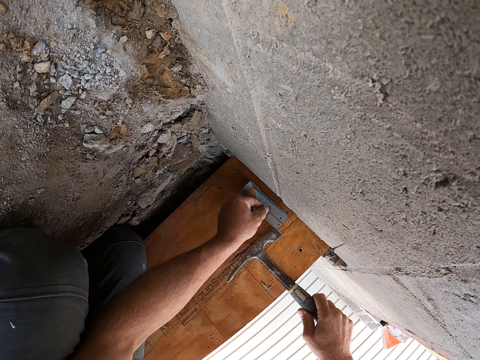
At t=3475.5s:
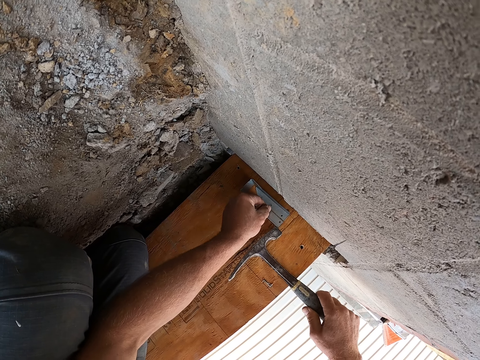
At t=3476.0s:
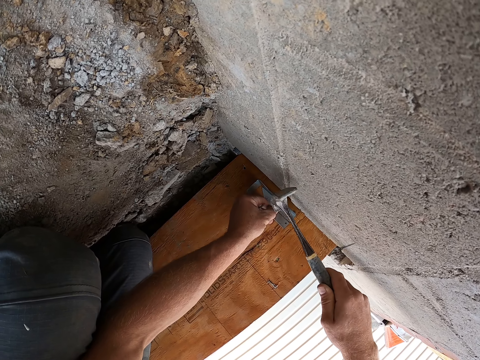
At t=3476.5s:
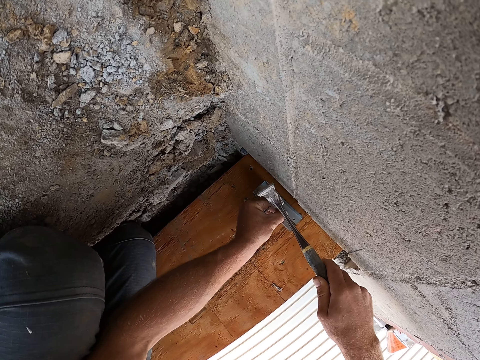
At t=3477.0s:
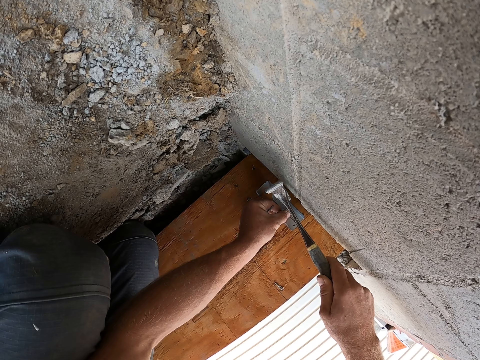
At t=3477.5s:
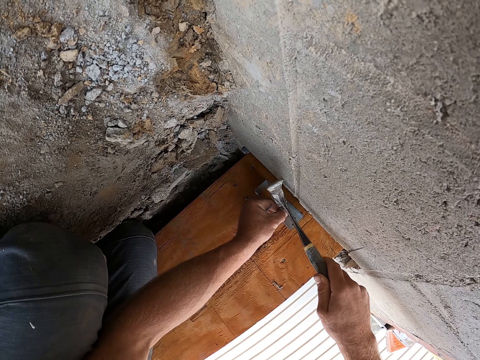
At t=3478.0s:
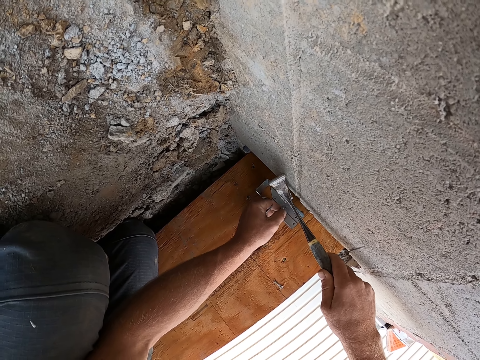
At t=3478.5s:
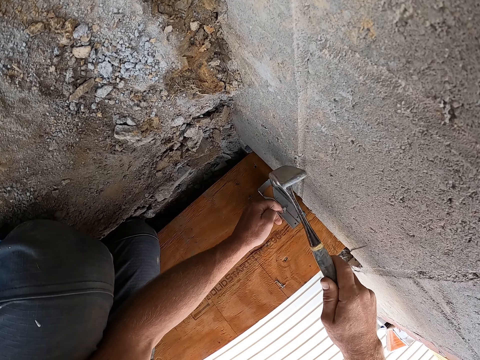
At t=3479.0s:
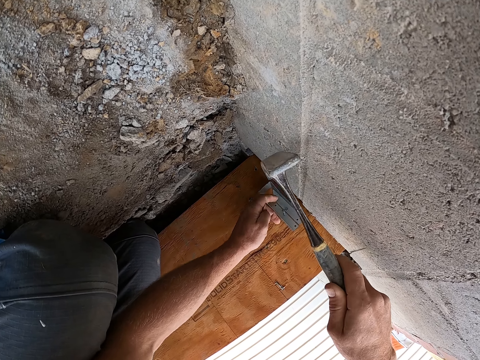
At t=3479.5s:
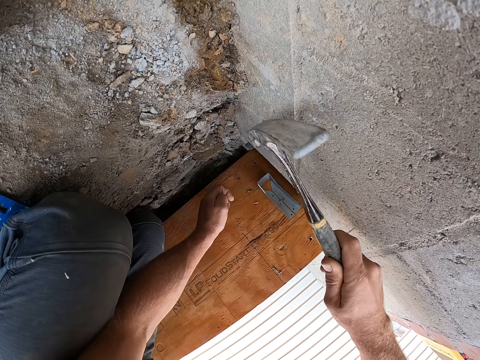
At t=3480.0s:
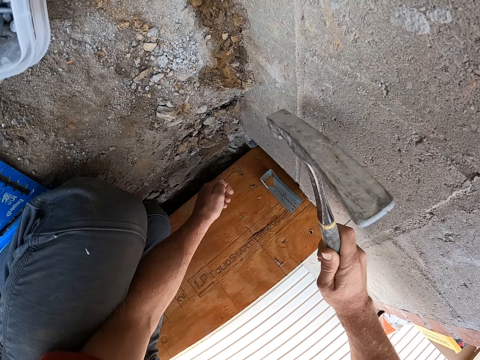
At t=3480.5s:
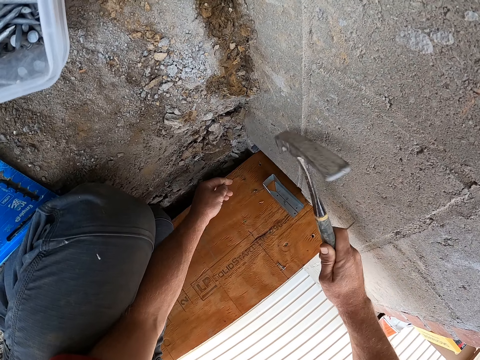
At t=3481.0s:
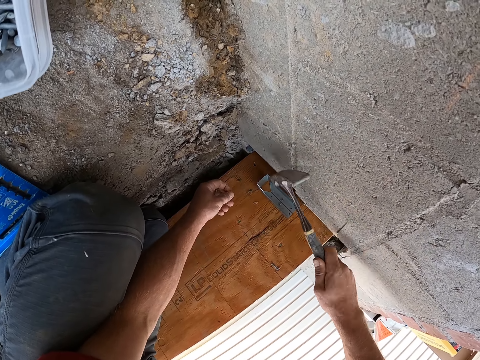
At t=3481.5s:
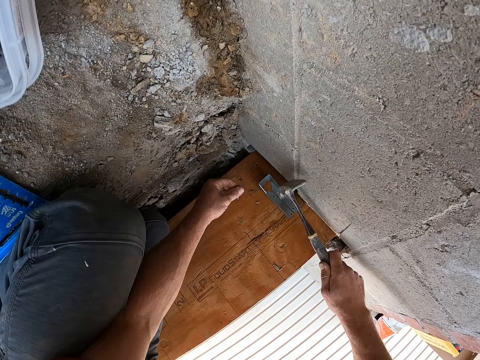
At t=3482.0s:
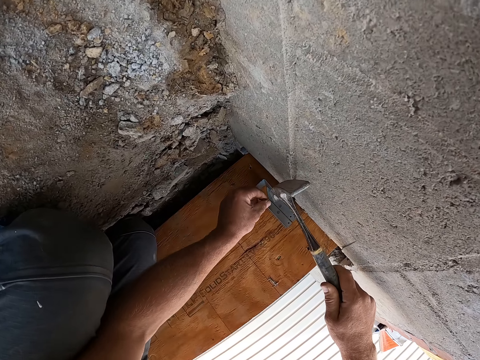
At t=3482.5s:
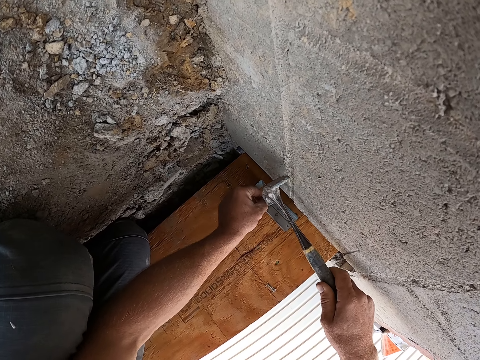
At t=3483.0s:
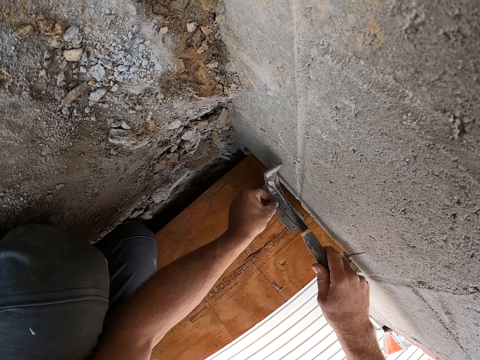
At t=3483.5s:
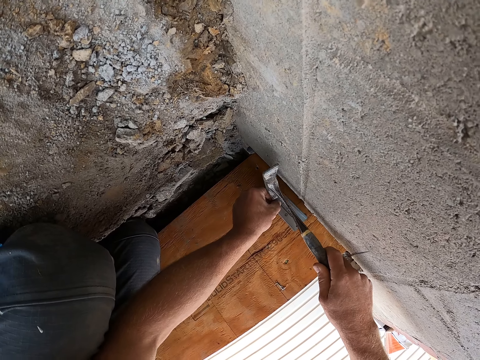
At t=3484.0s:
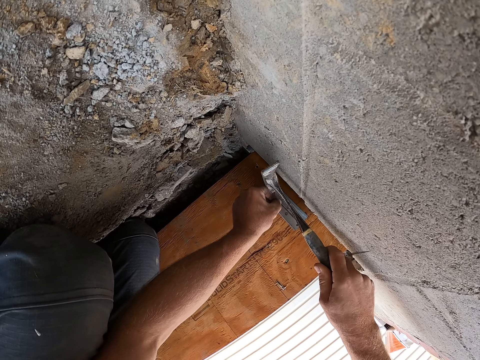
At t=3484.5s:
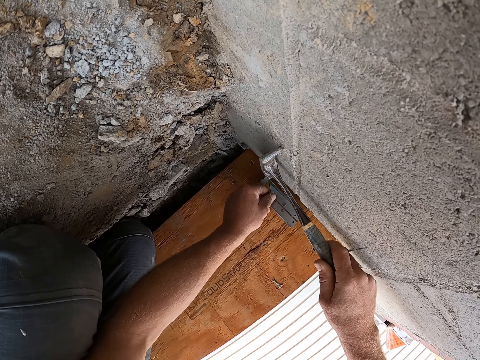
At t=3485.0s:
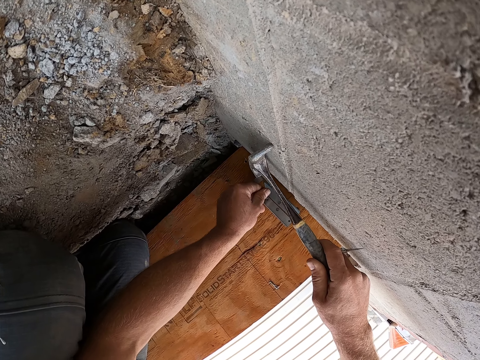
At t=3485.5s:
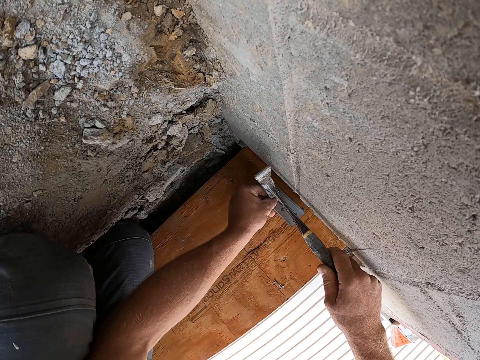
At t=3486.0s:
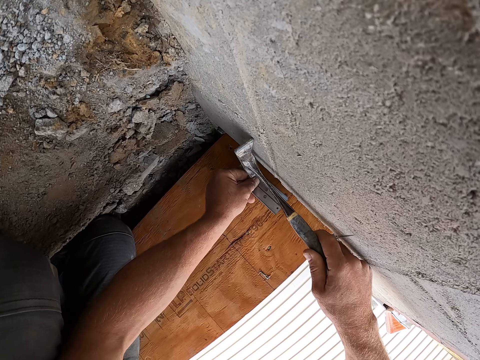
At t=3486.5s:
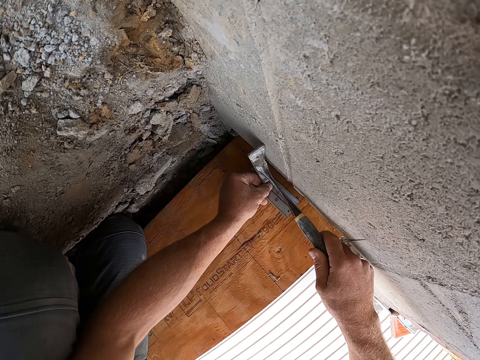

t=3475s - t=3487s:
The camera wearer holds the nail on the steel bracket or screw brace. They place the nail on the screw brace. They hit the nail with the hammer on the bracket. They turn the nail in hand. They place the nail on the screw brace. They hold the nail on the bracket. They hit the nail with the hammer on the bracket. They position the nail on the bracket.

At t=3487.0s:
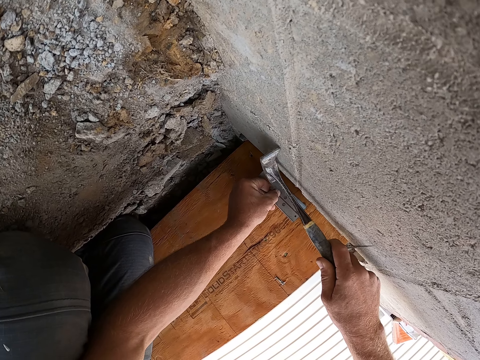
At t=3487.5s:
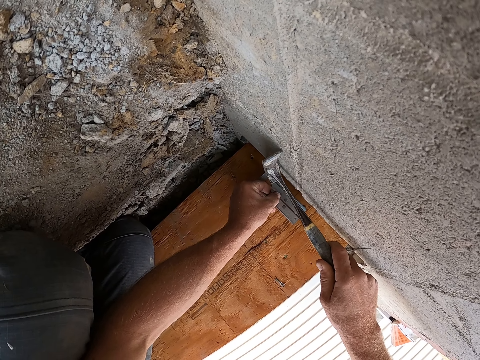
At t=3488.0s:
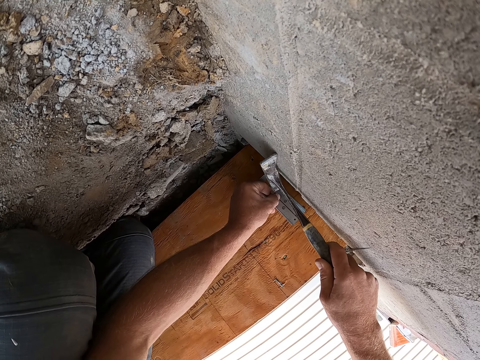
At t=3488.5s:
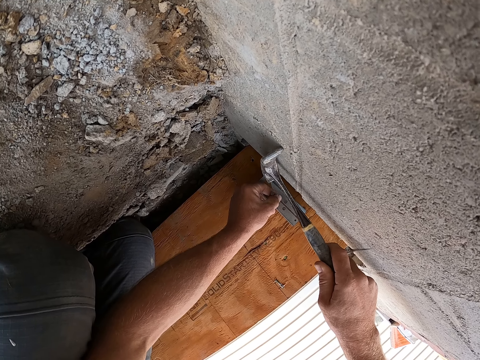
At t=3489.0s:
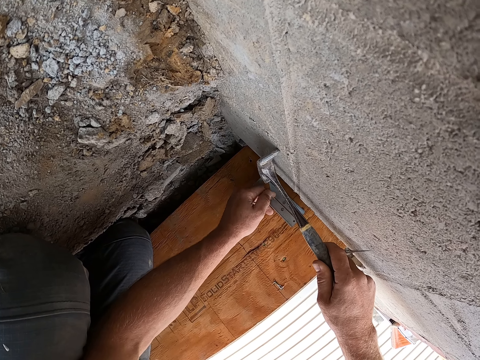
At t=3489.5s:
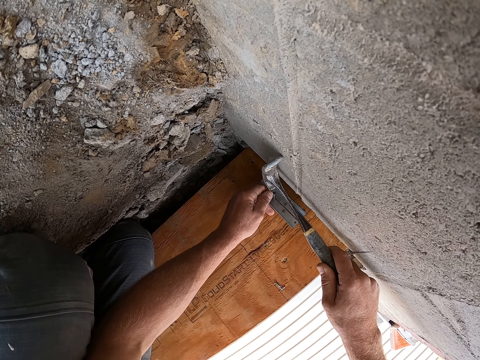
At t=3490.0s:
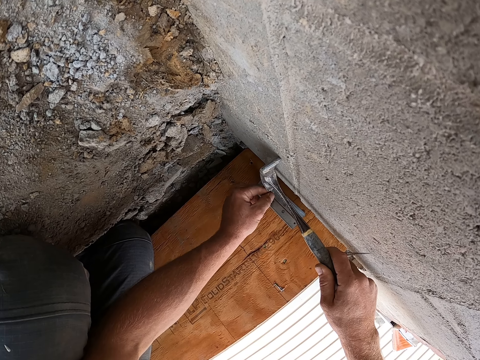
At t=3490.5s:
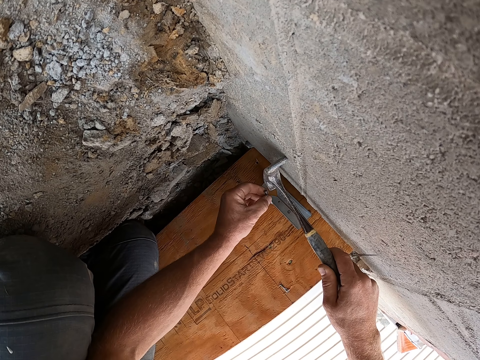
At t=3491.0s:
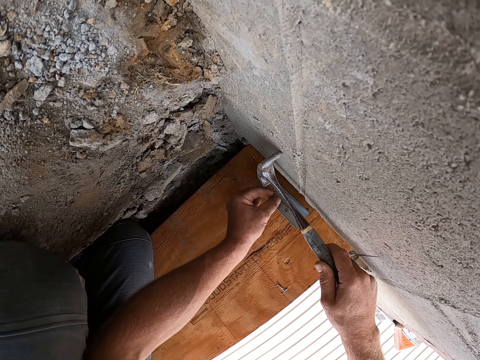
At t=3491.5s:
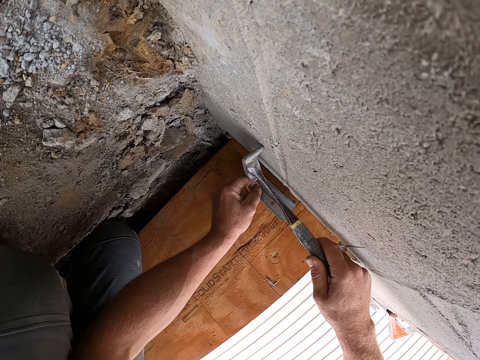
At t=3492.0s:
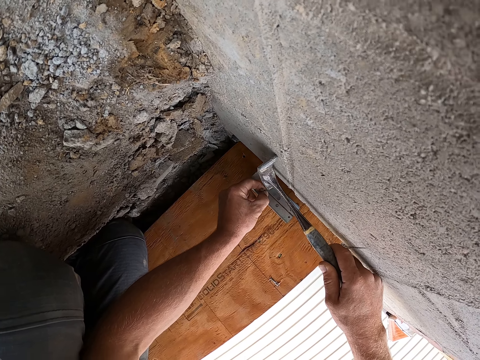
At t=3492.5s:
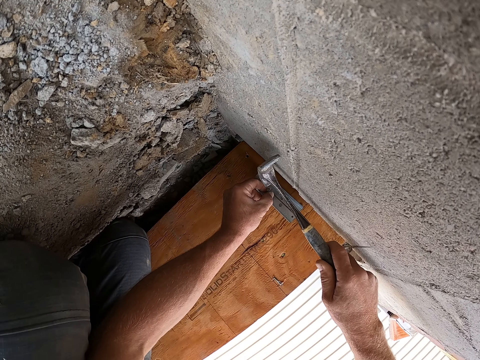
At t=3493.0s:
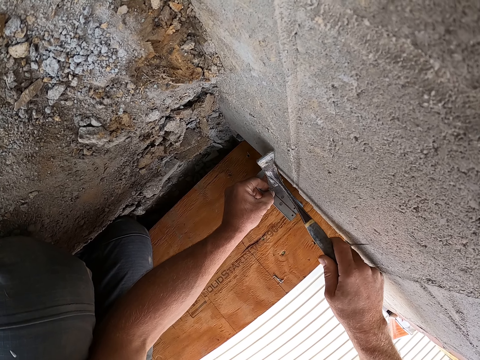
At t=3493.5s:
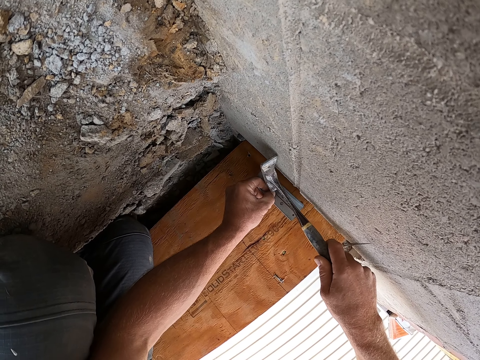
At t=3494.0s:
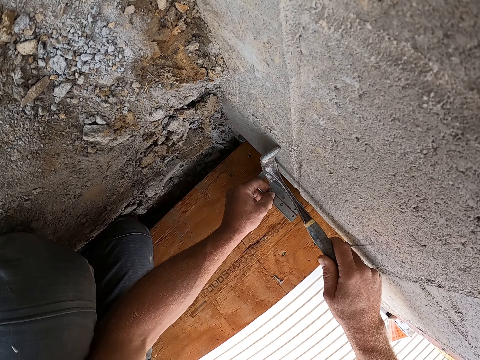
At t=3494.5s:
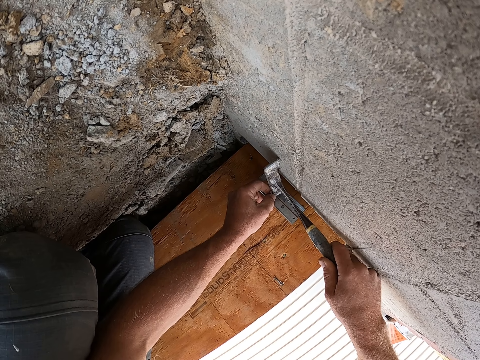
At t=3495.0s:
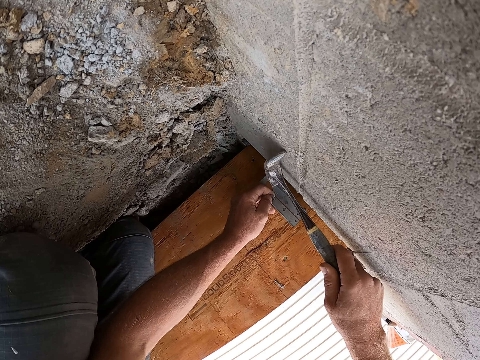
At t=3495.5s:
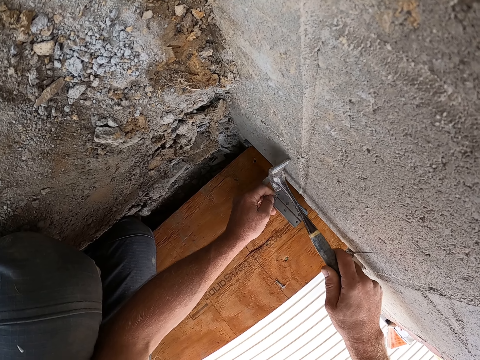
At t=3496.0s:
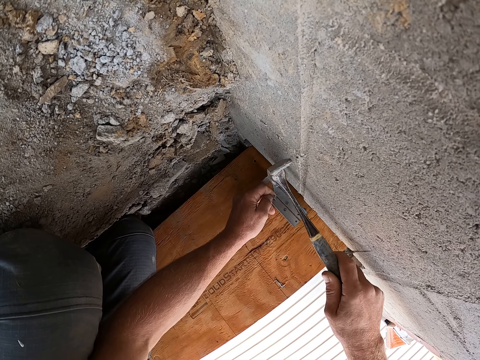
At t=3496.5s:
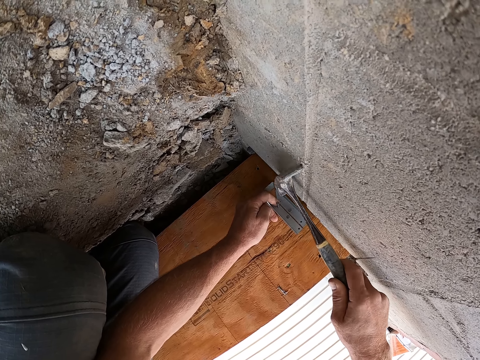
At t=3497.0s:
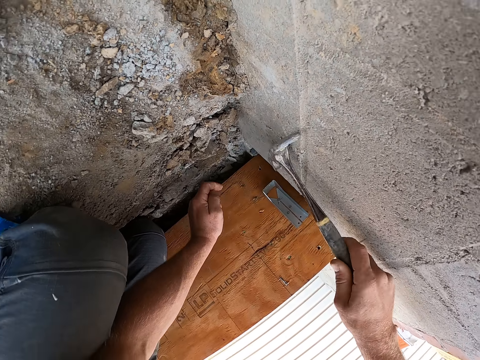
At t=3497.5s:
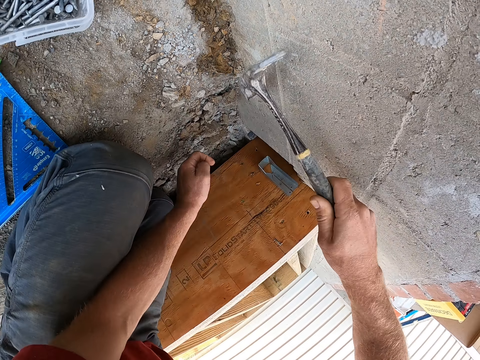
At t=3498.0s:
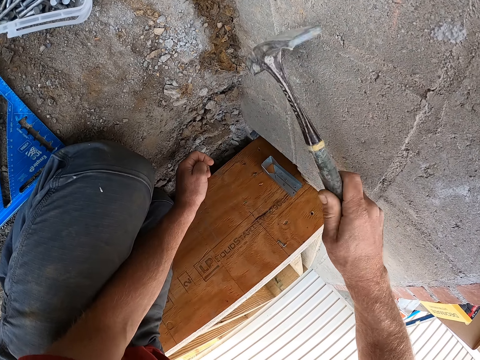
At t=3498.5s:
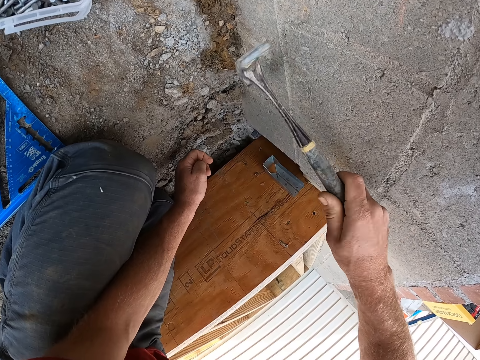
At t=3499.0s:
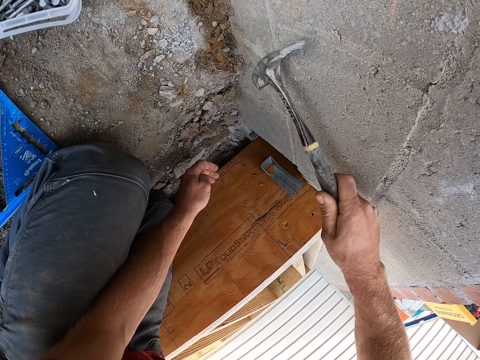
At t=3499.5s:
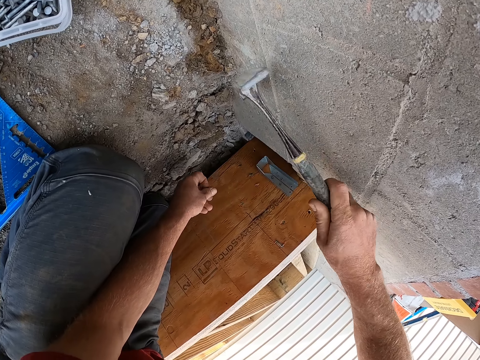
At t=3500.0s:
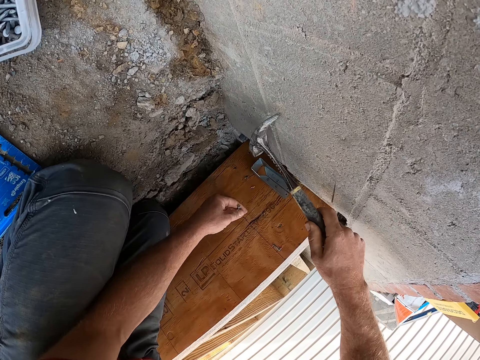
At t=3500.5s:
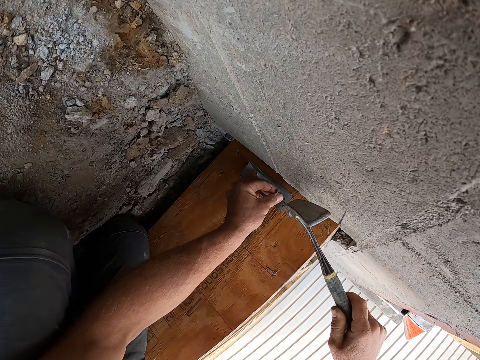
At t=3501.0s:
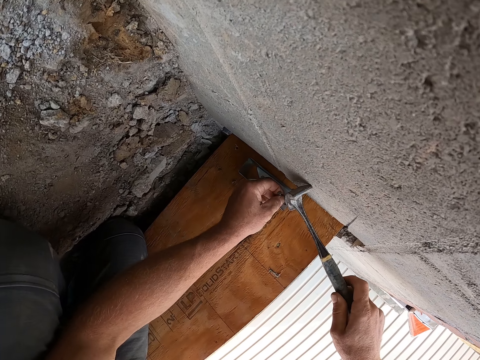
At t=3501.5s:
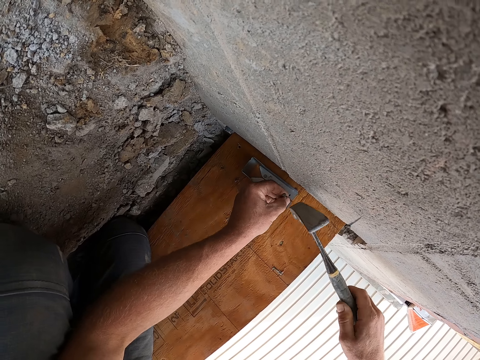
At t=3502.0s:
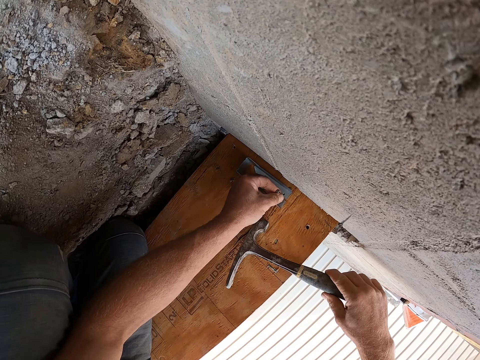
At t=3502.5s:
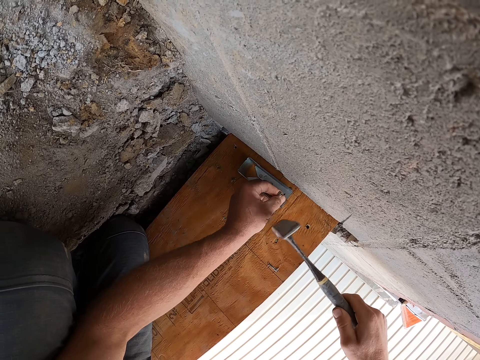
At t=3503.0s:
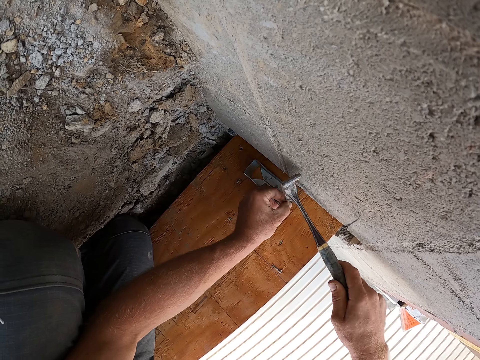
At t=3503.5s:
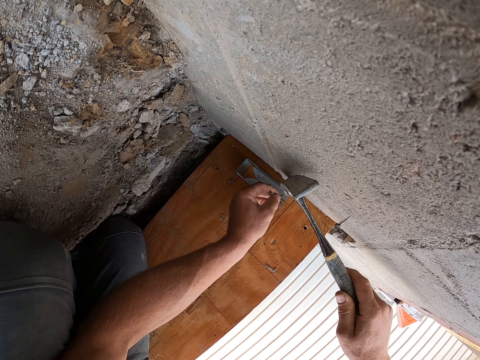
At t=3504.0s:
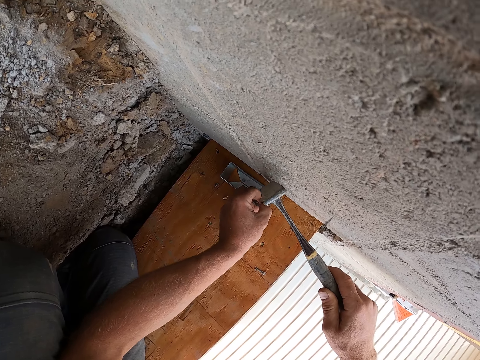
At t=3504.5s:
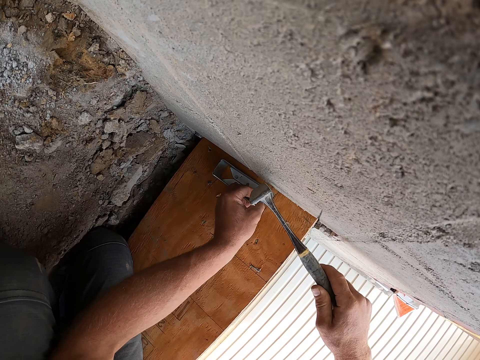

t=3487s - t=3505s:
The camera wearer hammers the nail. They position the nail on the bracket or screw brace. They place the nail on the screw brace. They hit the nail with the hammer on the bracket. They turn the nail in hand. They hold the nail on the bracket. They place the nail on the screw brace. They adjust the bracket with the hammer. They hammer the nail on the steel bracket. They position the nail.
